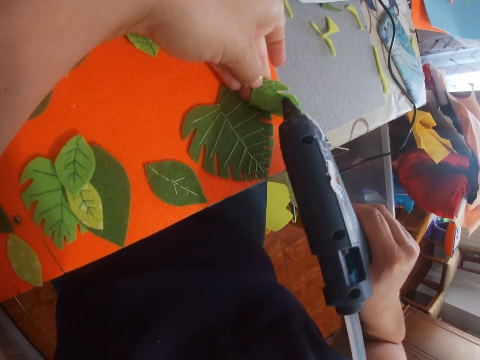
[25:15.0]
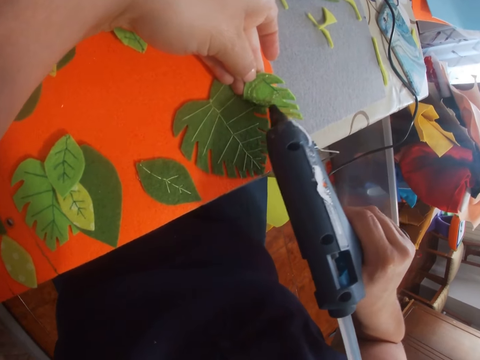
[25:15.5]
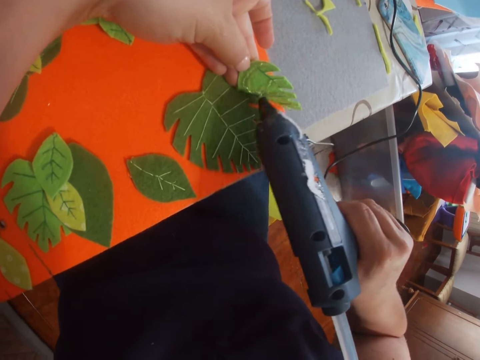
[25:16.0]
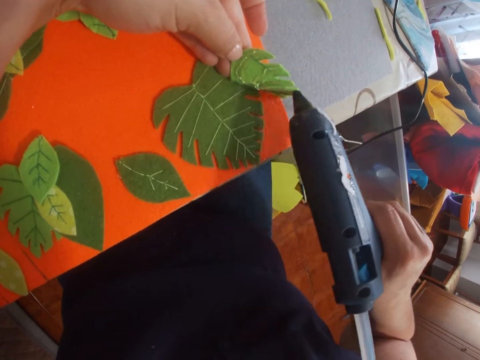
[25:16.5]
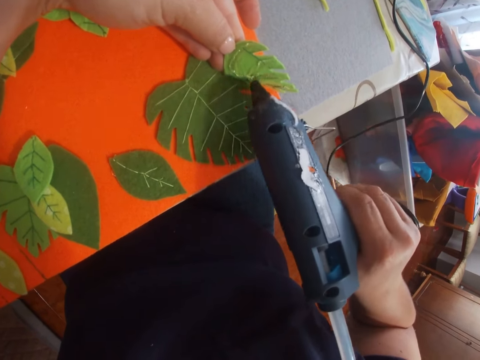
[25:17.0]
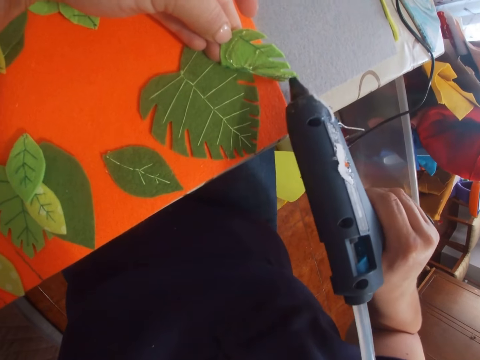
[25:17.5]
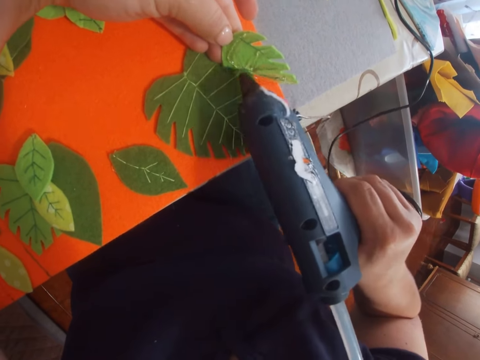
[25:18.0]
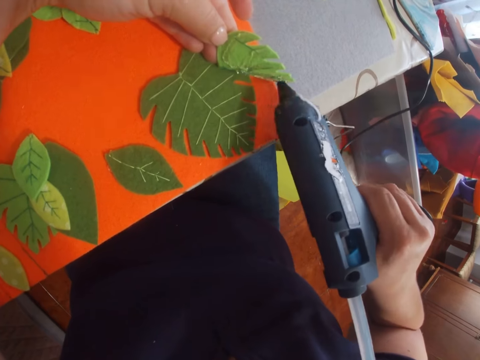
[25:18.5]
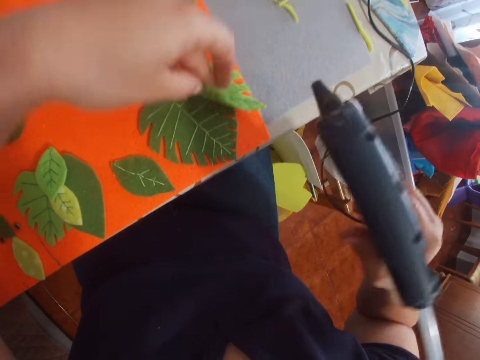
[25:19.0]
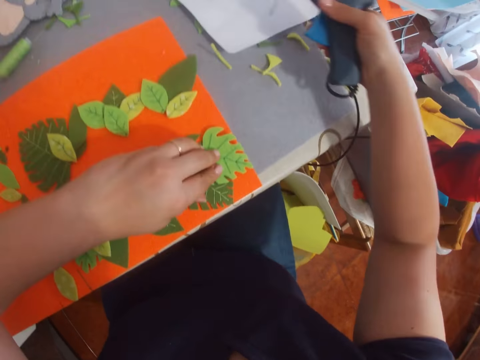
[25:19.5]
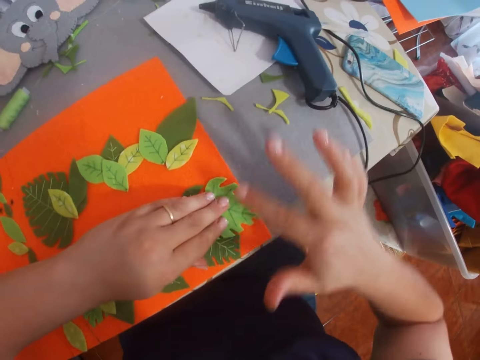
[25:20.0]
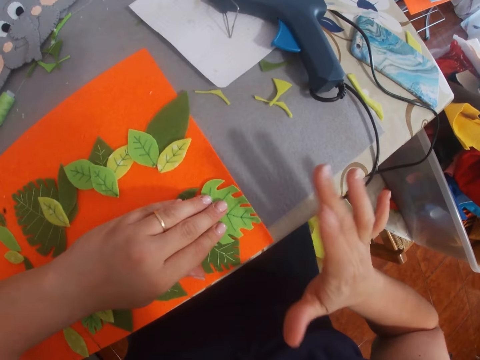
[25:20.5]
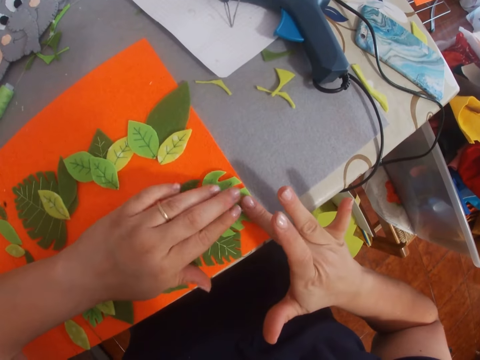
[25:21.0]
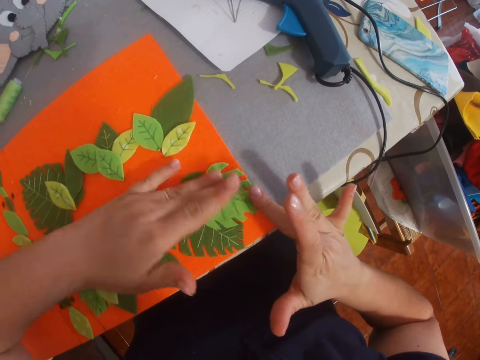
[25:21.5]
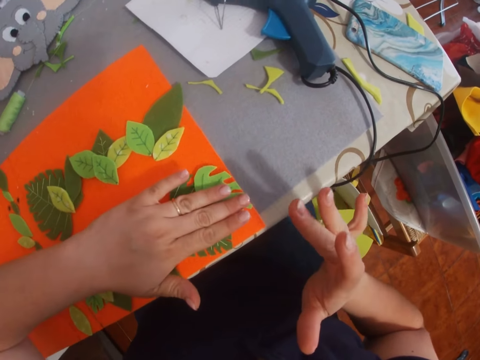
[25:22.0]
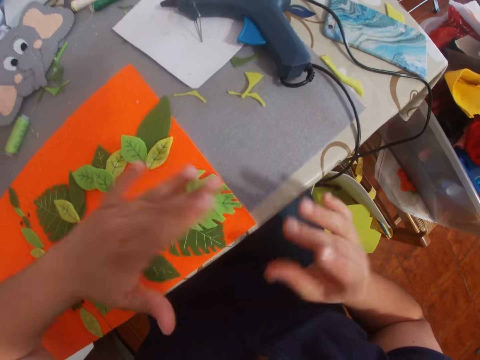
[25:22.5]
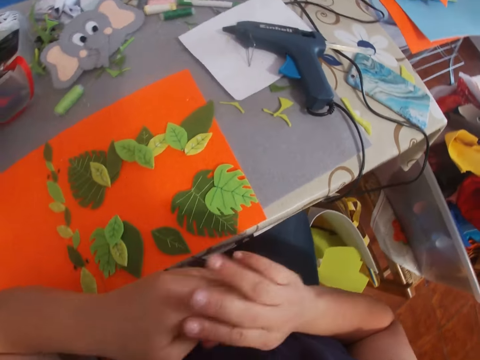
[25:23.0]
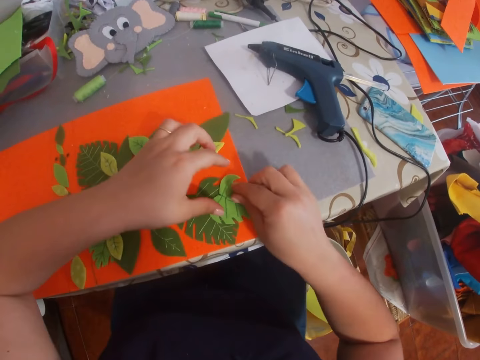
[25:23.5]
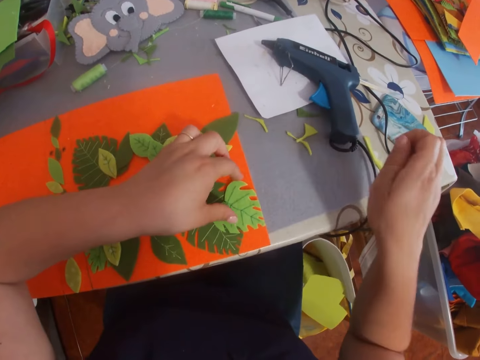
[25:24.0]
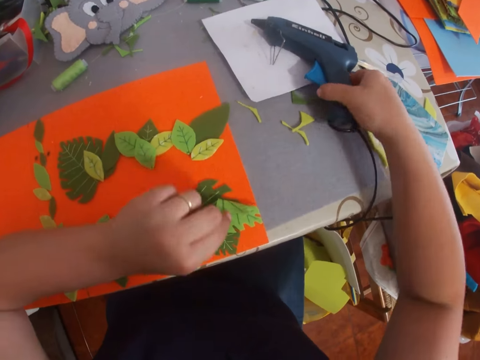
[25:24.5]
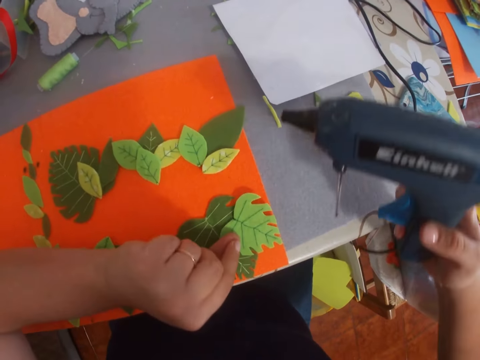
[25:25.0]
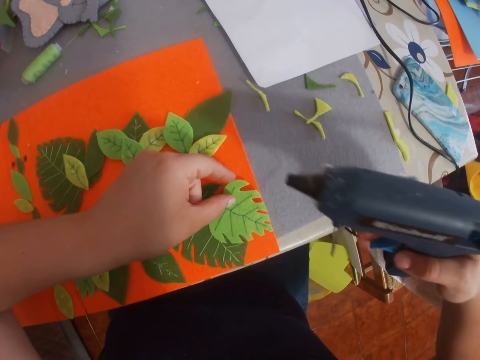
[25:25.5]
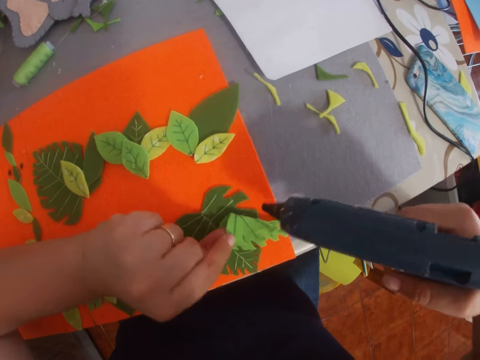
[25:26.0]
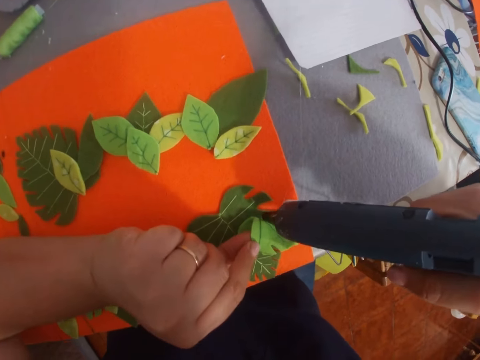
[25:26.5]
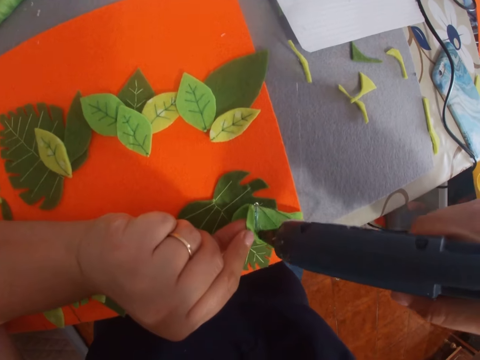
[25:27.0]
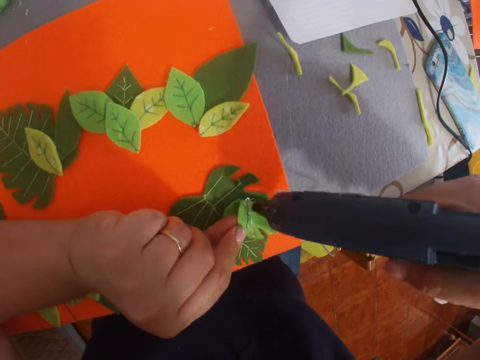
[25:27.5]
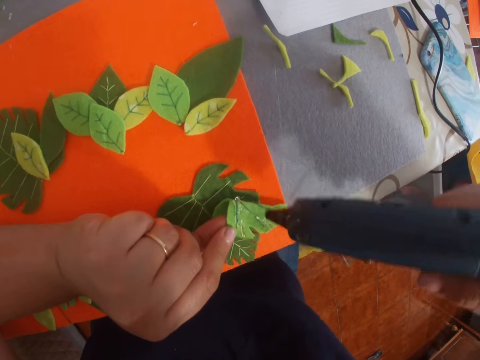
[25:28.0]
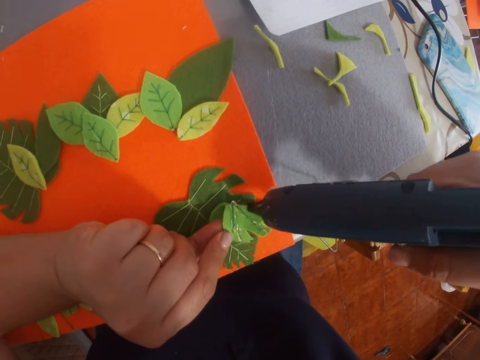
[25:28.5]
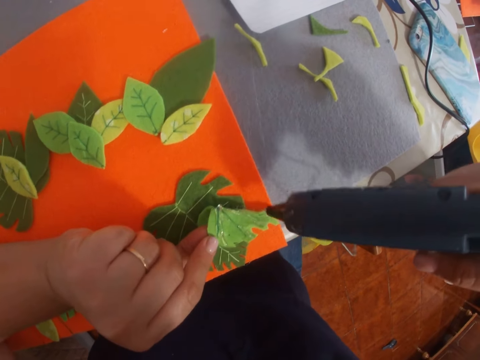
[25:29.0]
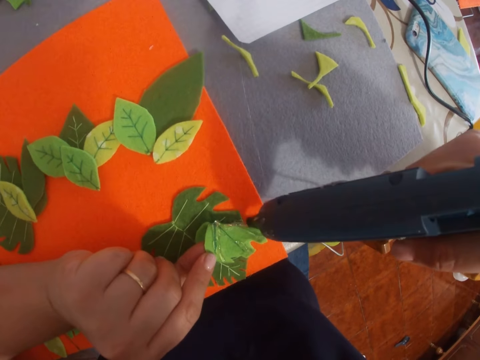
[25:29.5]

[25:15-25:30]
The camera wearer sticks the leaf on the piece of paper. They place the glue gun on the table. They press the leaf on the piece of paper. They pick the glue gun from the table. They apply the glue on the leaf.

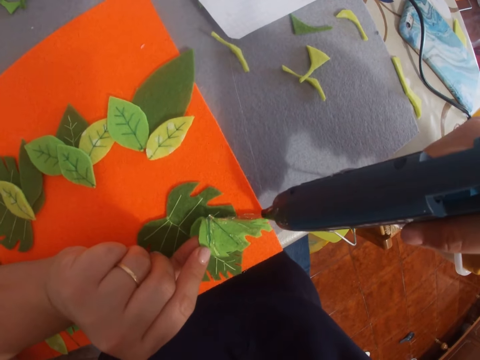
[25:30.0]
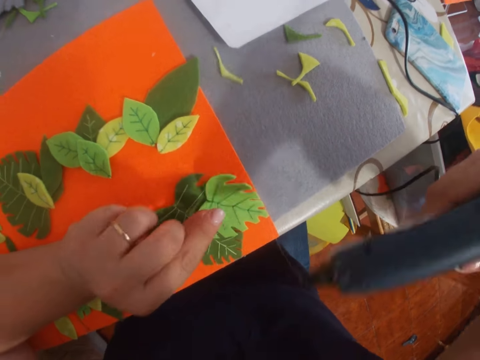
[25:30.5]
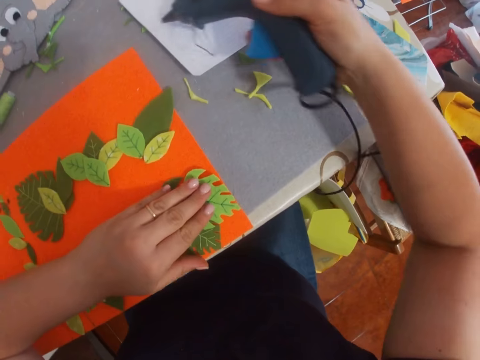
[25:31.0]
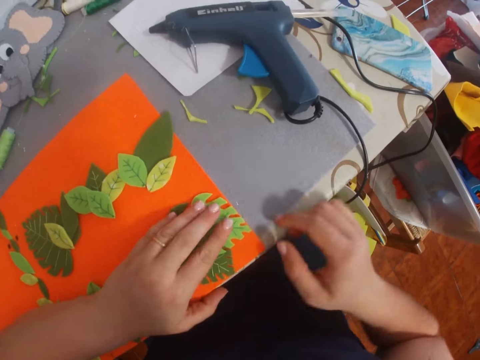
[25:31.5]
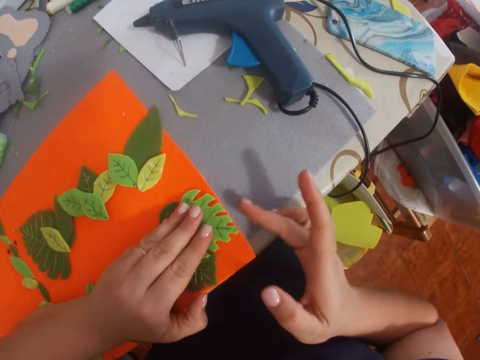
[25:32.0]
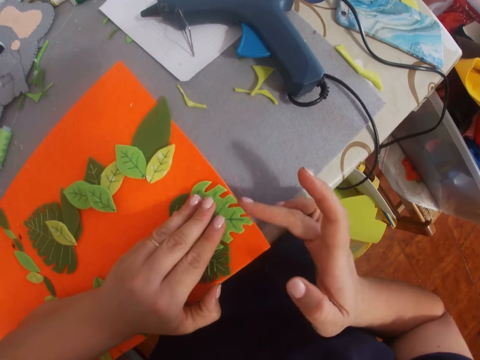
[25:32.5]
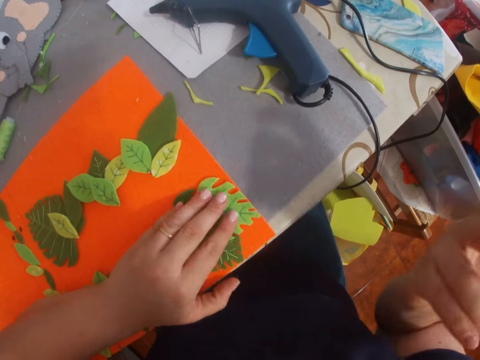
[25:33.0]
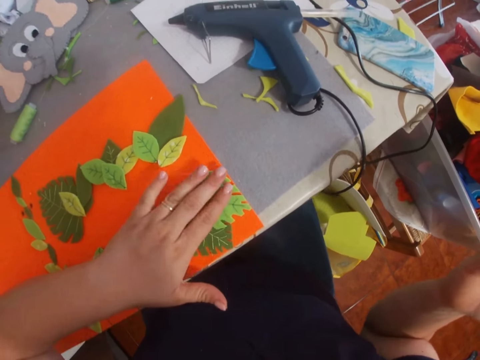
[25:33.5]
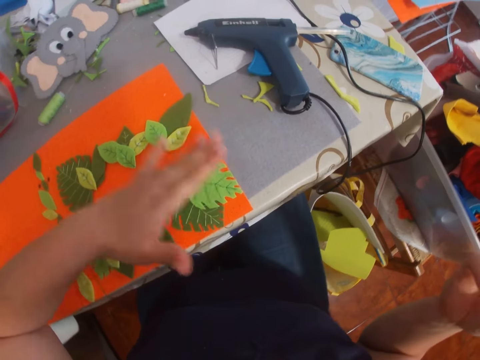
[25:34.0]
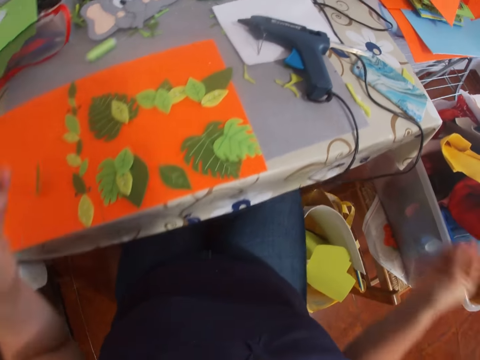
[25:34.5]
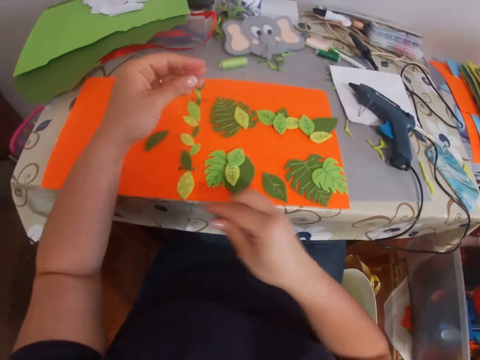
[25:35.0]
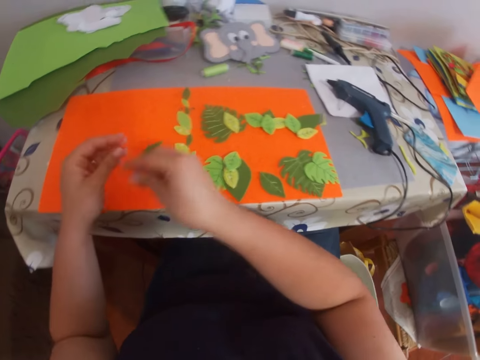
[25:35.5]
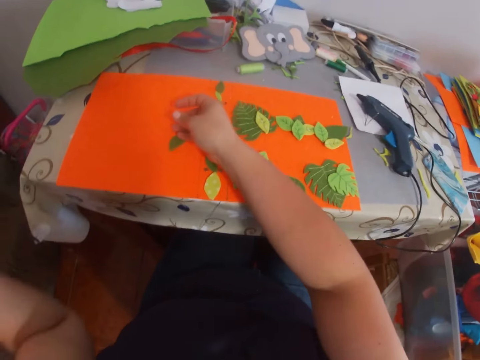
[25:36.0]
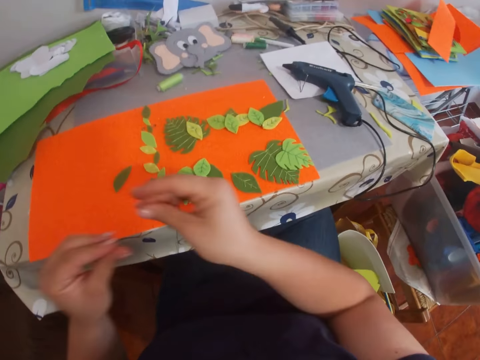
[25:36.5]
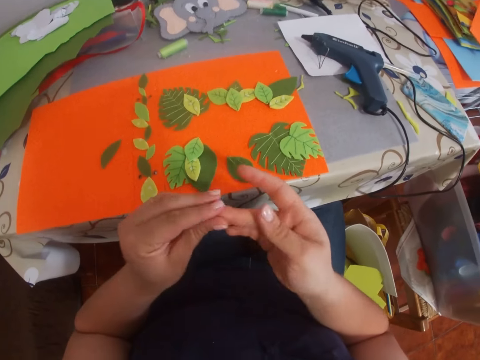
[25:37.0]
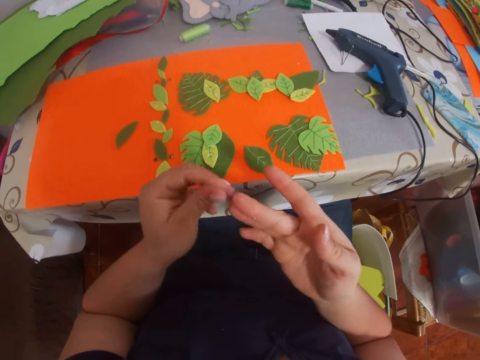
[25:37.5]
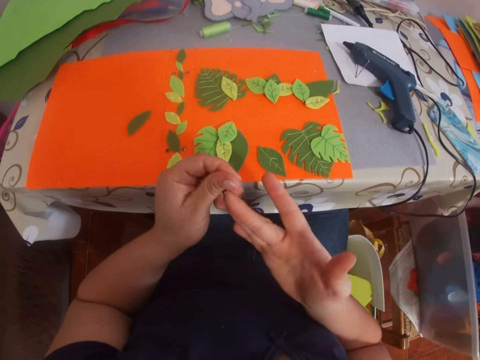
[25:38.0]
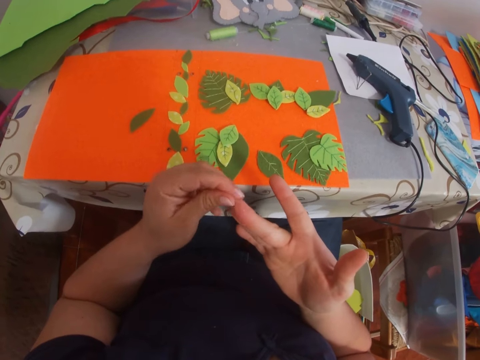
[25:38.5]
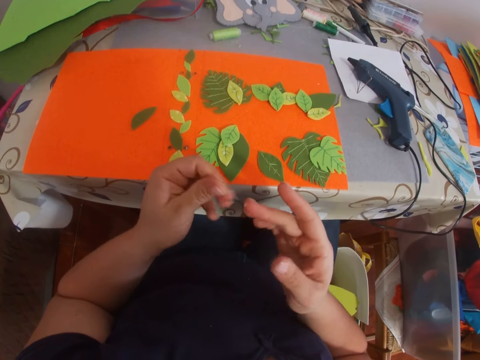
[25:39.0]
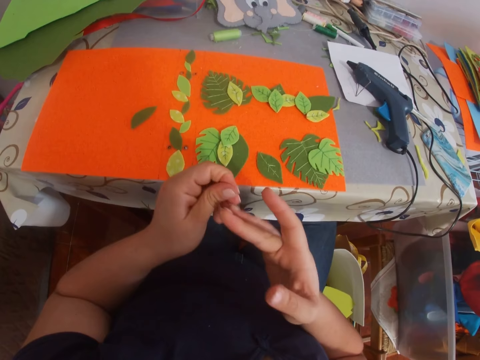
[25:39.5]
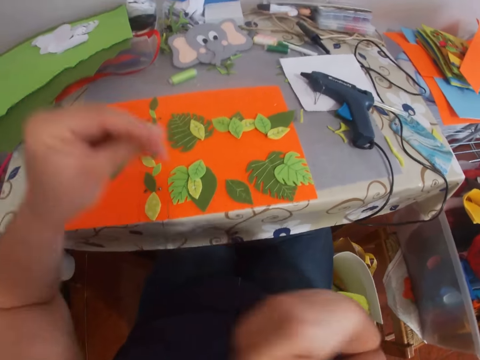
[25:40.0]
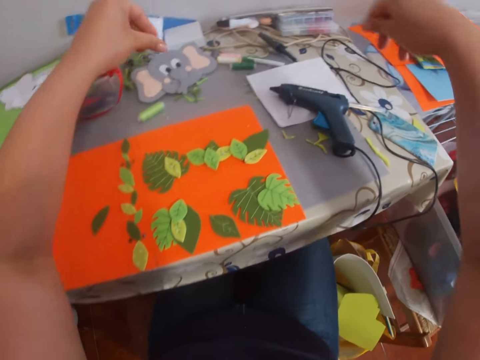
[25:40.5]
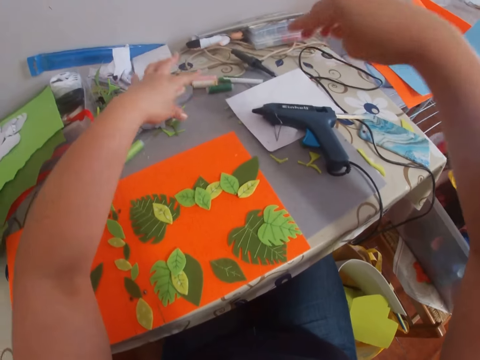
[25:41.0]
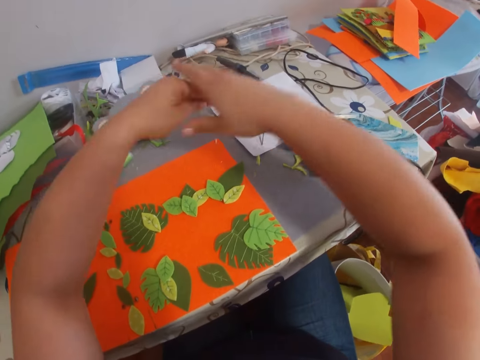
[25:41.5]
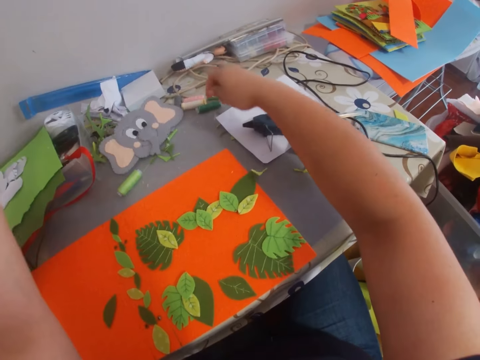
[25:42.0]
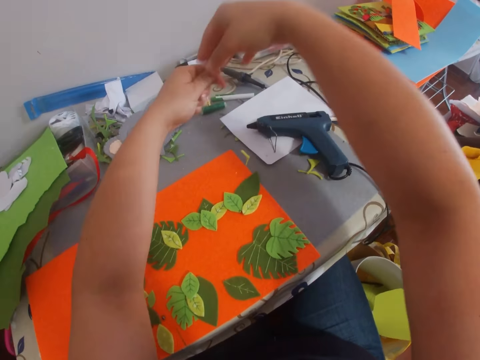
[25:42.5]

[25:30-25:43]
The camera wearer presses the leaf on the piece of paper. She sticks a craft paper and puts down a glue gun. She wipes glue with a hand. She removes glue from her fingers. She puts down dry glue with hands.
